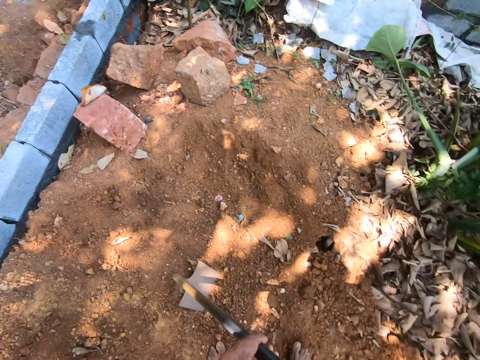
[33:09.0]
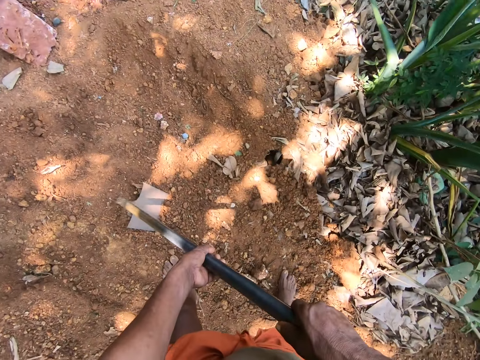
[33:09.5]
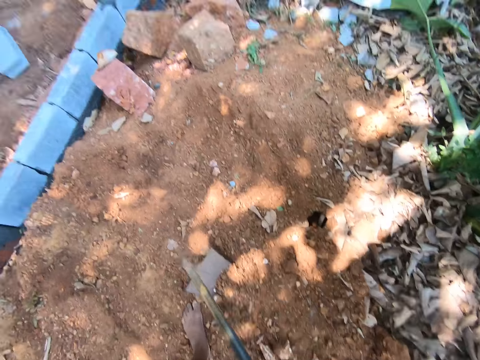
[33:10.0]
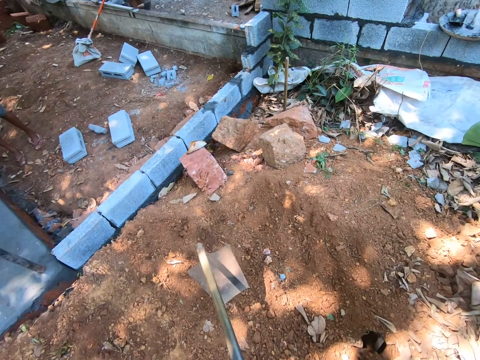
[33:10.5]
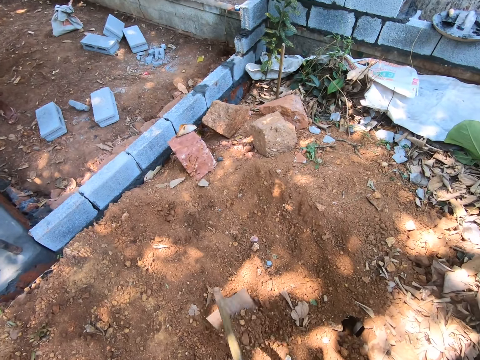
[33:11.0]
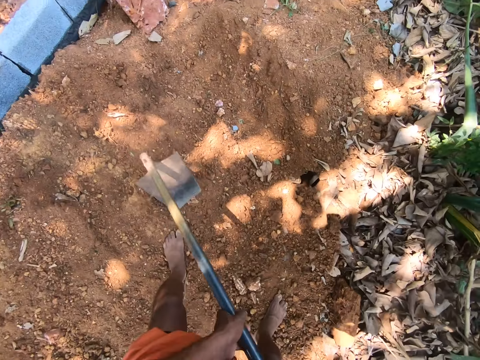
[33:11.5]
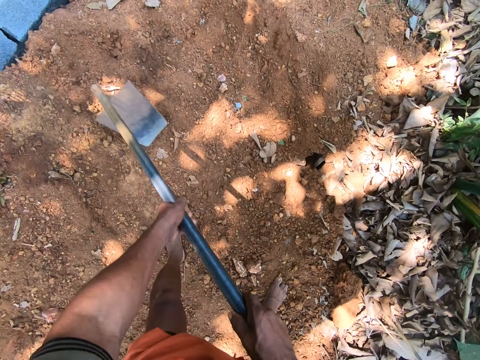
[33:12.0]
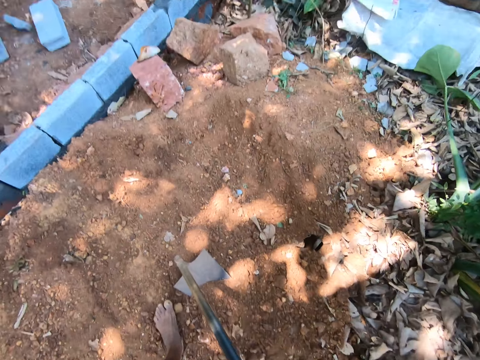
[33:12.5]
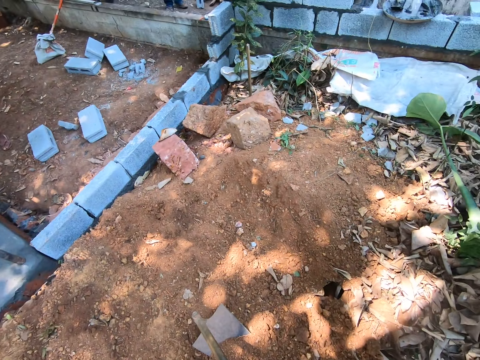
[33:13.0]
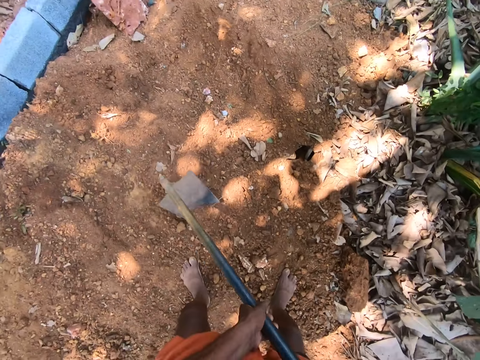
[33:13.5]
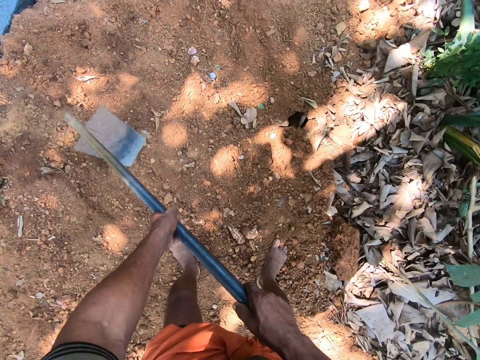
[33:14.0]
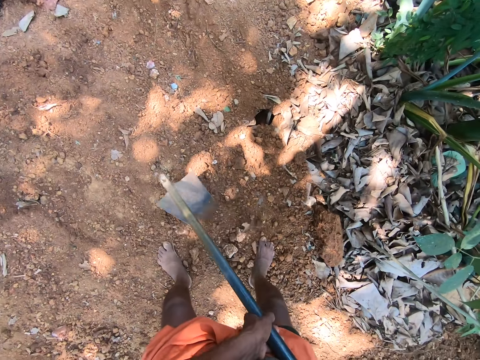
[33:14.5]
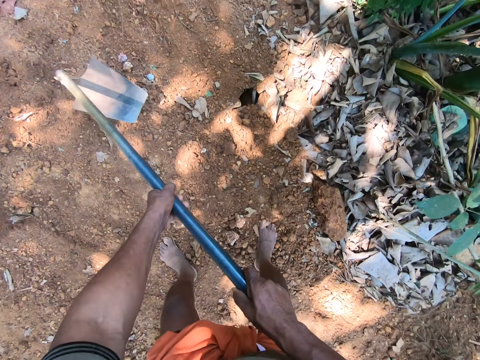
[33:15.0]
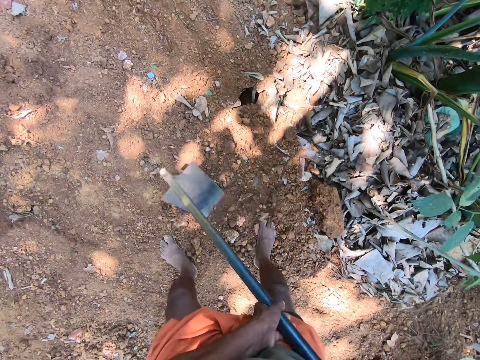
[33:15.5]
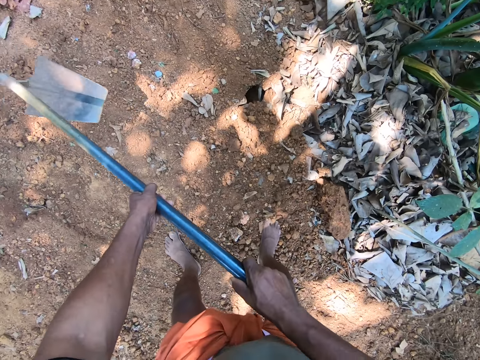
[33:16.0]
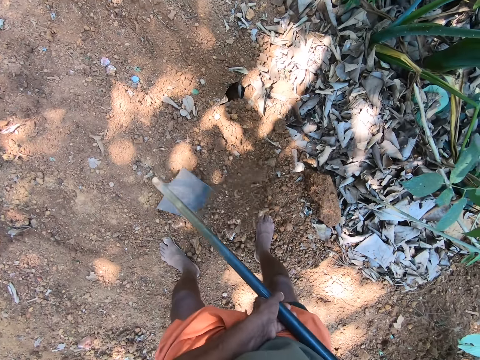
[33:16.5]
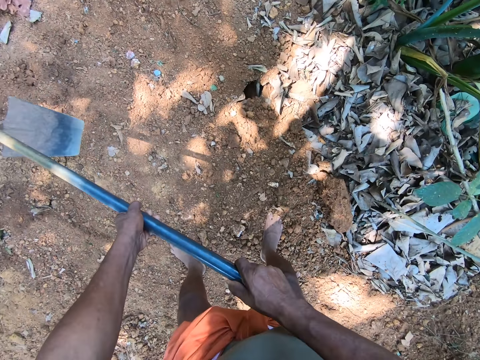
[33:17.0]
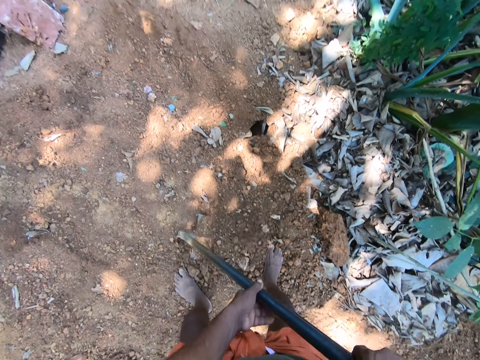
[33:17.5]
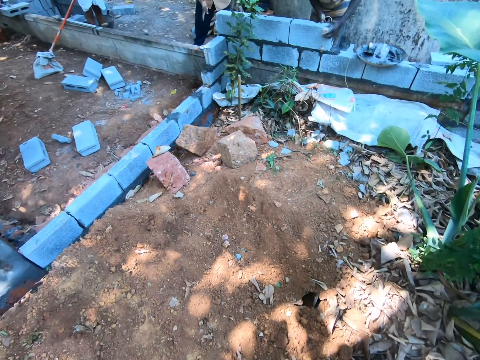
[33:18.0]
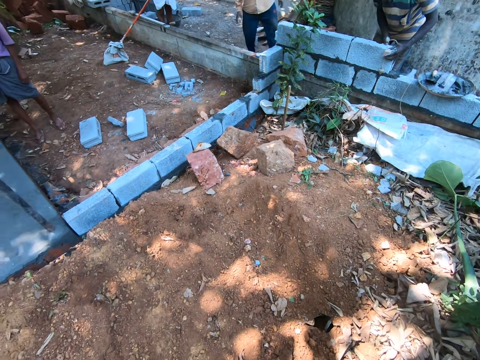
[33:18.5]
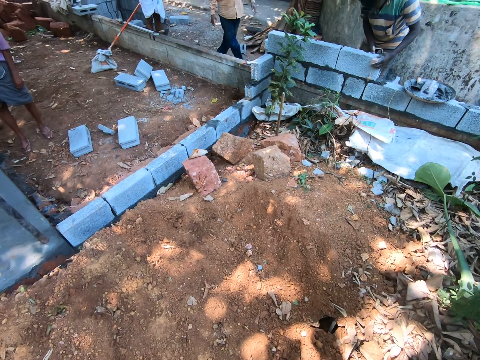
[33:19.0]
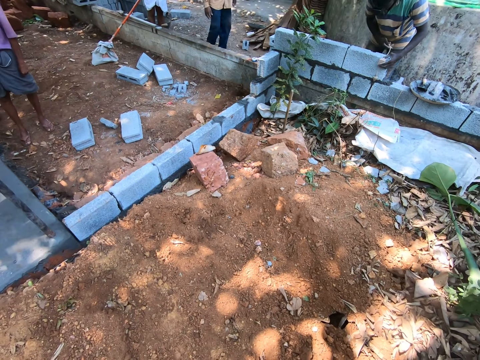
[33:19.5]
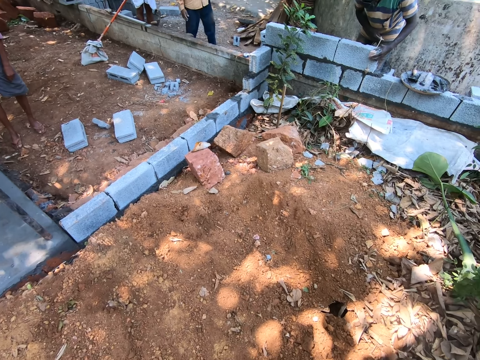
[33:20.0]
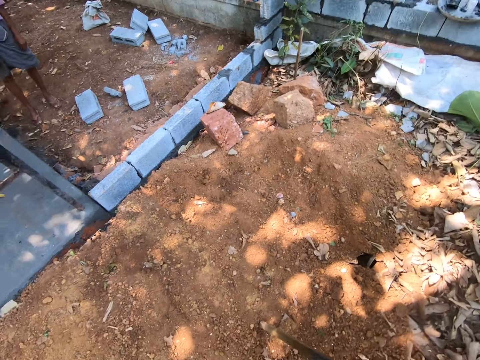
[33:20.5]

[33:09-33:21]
The camera wearer digs the ground with the digging hoe in his hands.

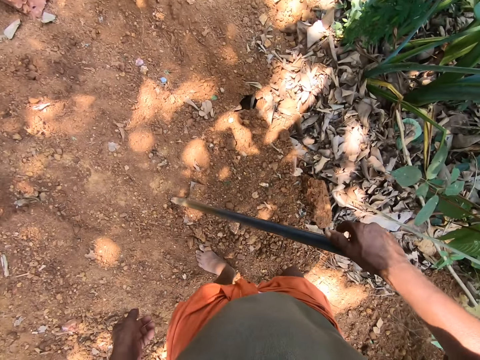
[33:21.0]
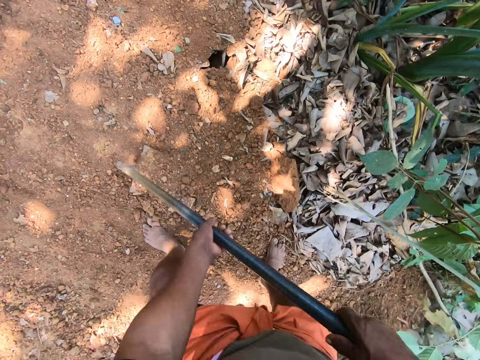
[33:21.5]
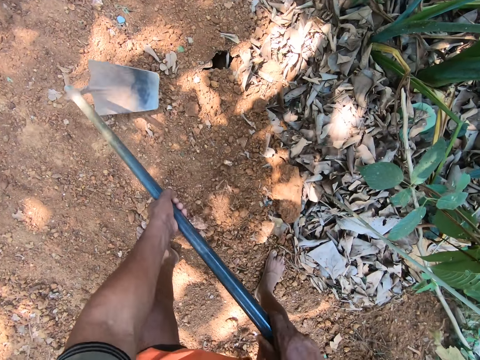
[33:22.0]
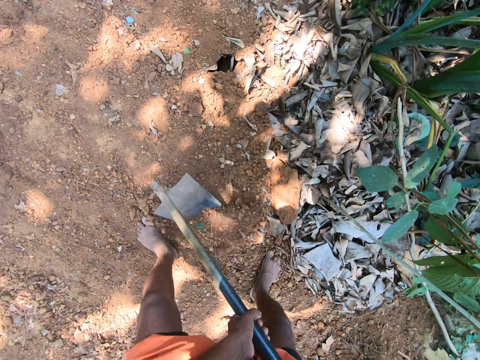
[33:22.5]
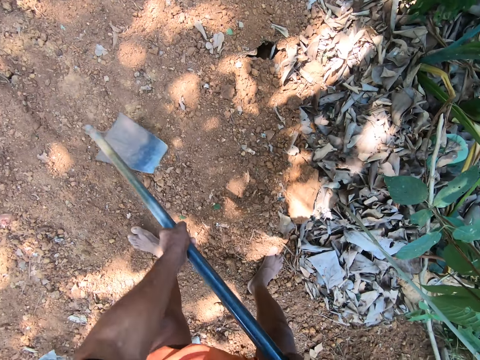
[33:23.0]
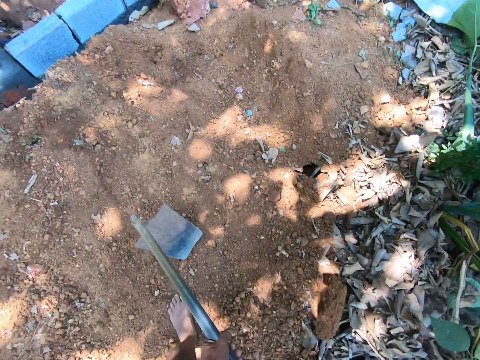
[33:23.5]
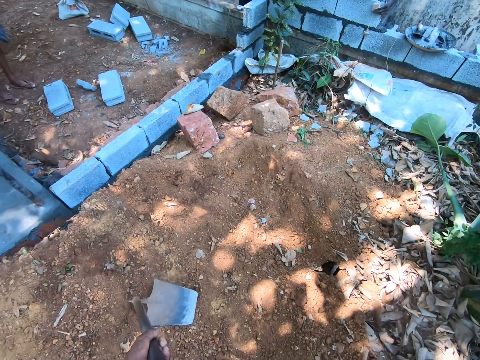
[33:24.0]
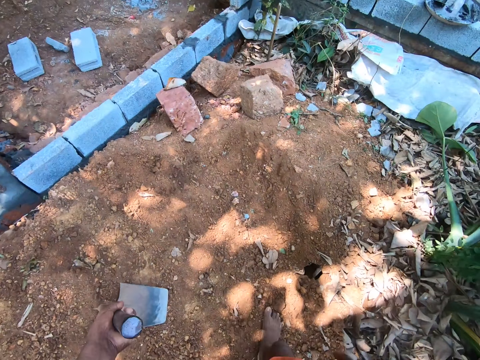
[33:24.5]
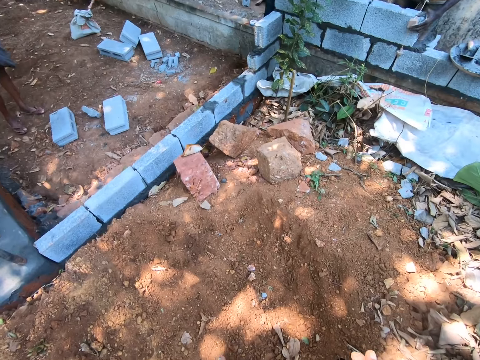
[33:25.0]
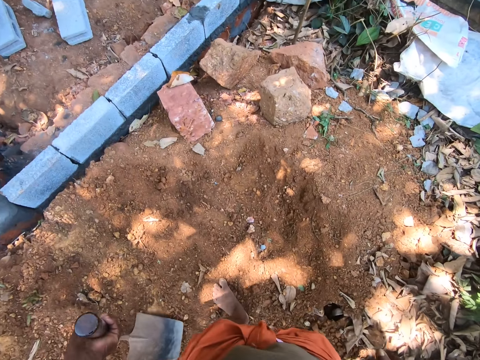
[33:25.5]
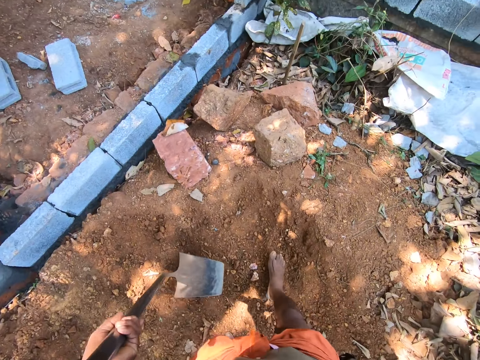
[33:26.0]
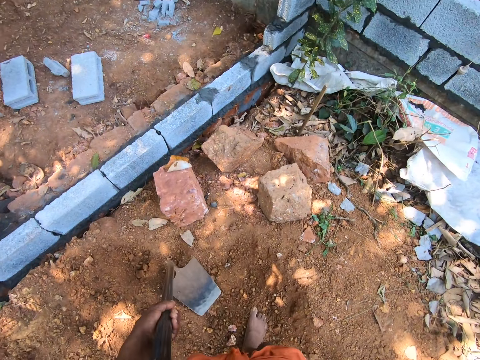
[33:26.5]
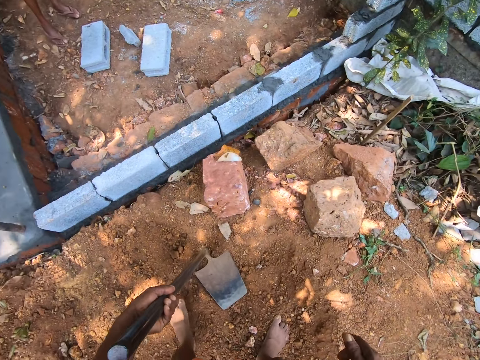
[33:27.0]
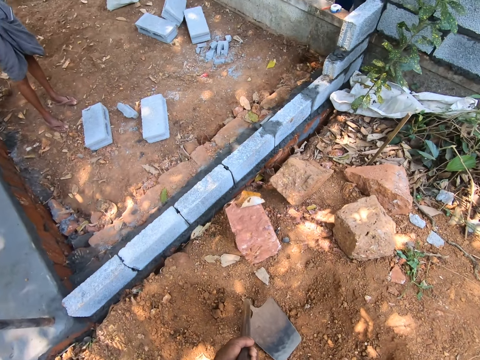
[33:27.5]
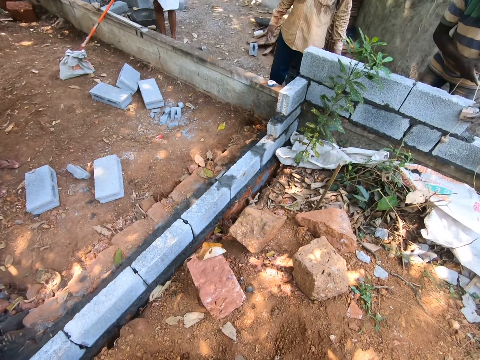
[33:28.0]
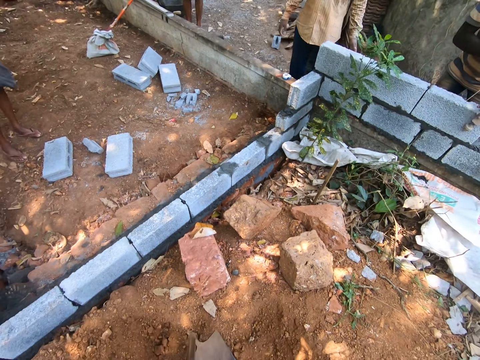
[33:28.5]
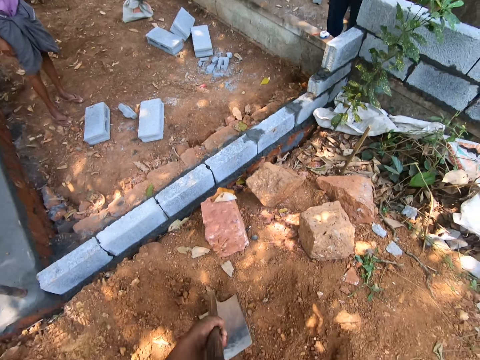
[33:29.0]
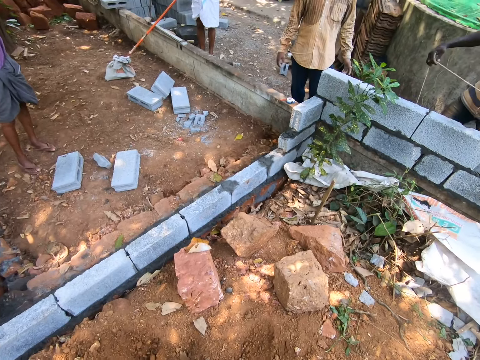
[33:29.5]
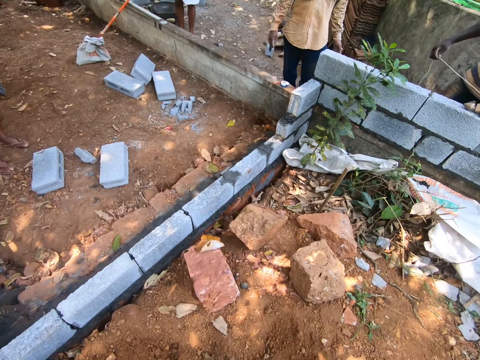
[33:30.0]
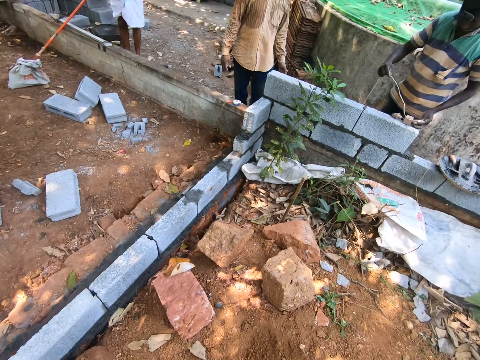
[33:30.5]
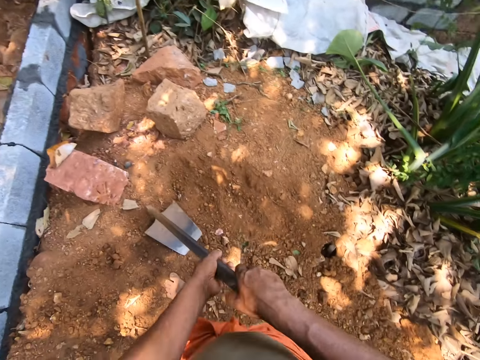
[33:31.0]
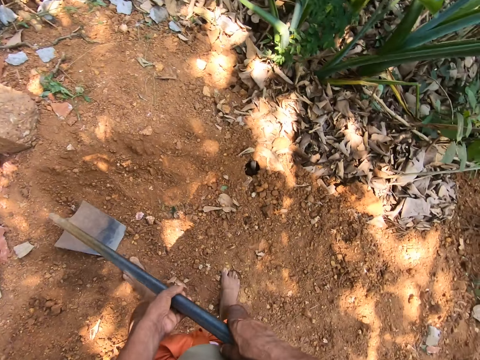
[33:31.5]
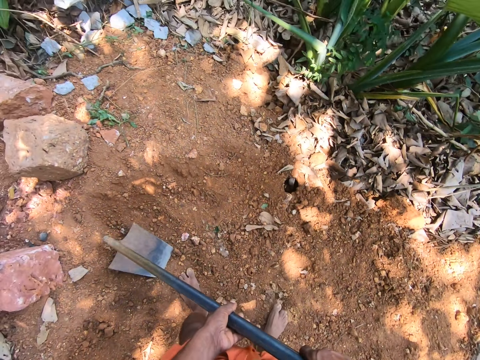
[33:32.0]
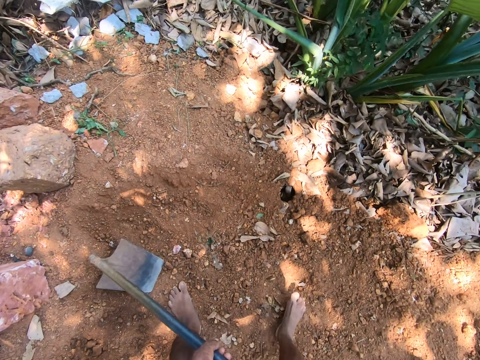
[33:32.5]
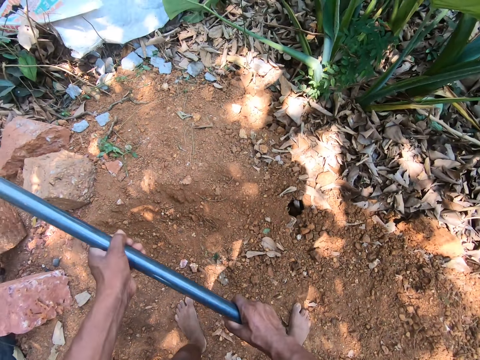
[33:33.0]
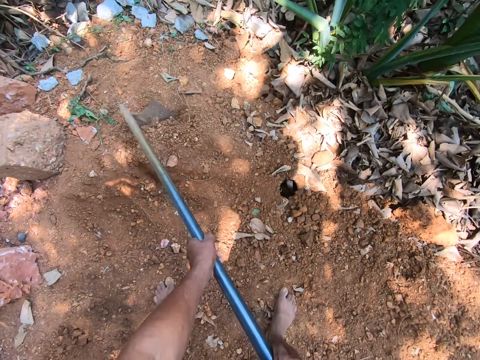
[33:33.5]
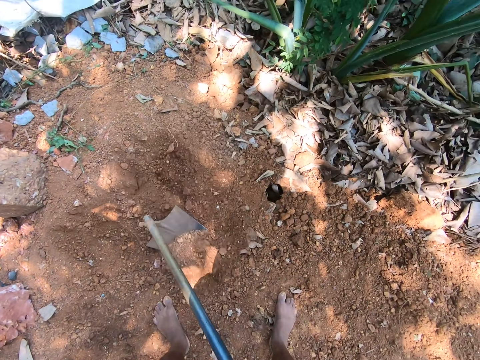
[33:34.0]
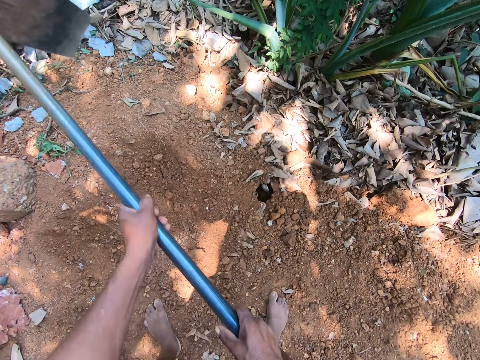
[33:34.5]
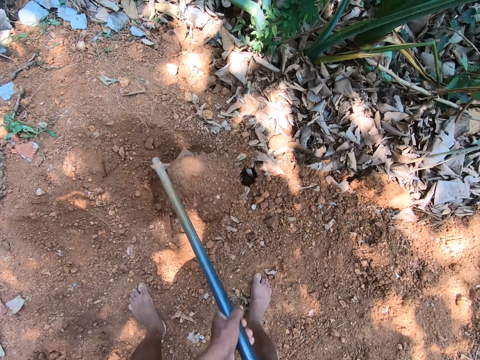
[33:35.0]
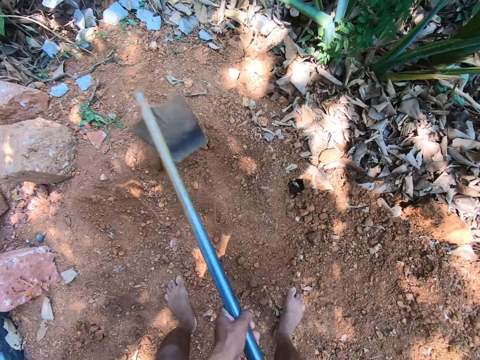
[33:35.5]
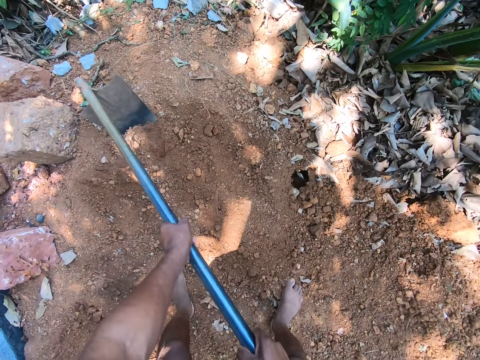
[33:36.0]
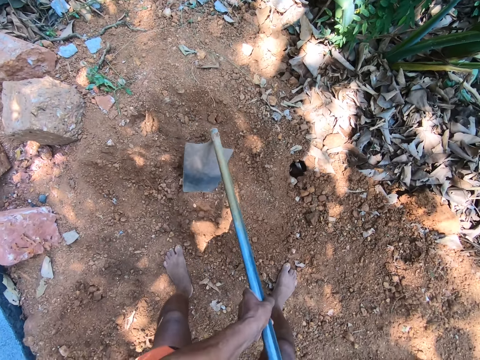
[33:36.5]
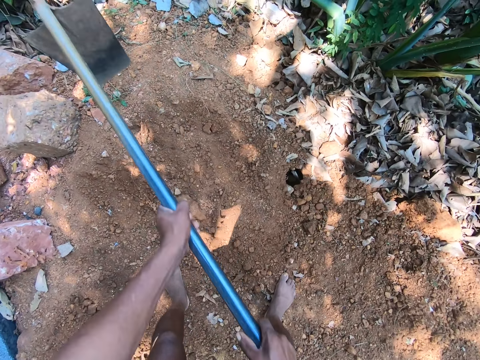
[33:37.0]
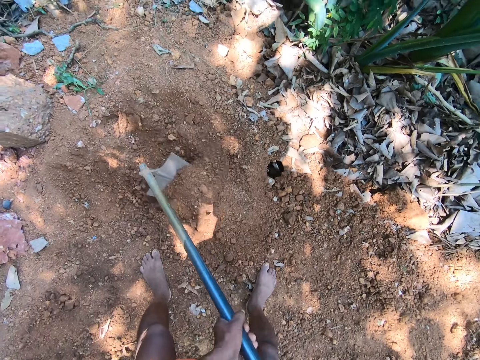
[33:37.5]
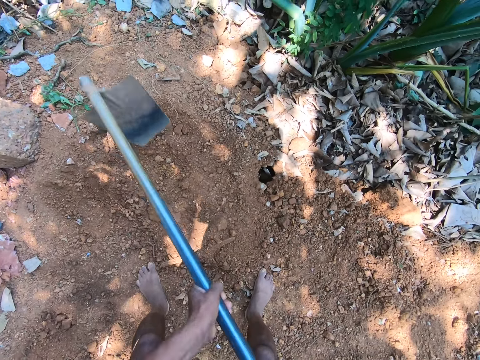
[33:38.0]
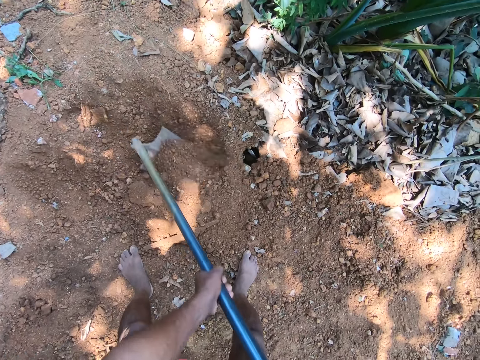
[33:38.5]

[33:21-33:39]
The camera wearer digs the ground with a hoe. He walks around. He holds the digging hoe in an upright position with his left hand. He digs the ground with the digging hoe in his hands.
